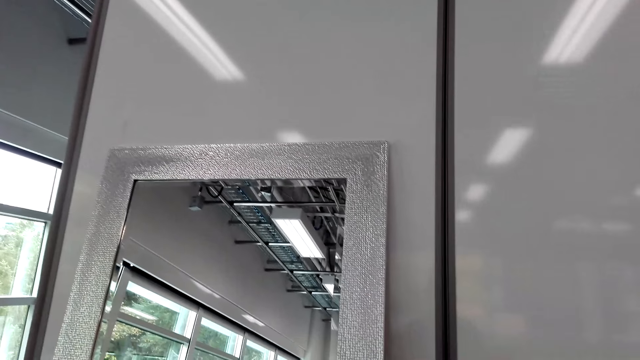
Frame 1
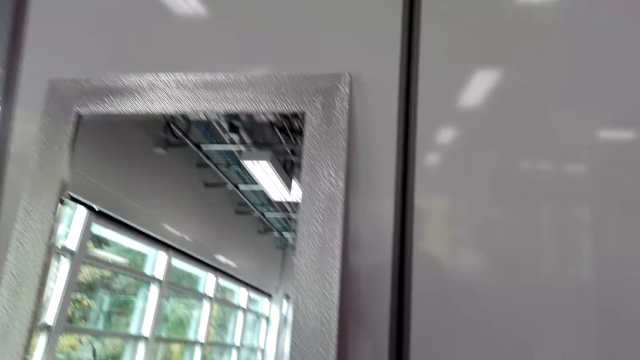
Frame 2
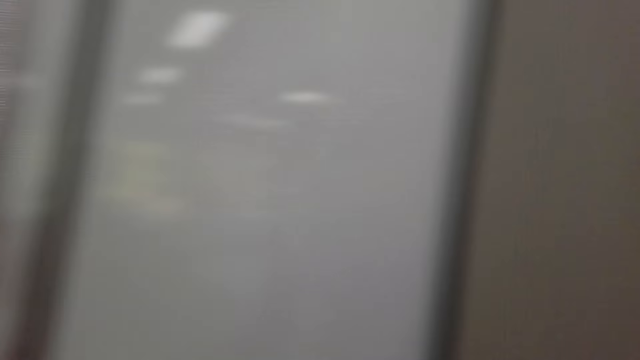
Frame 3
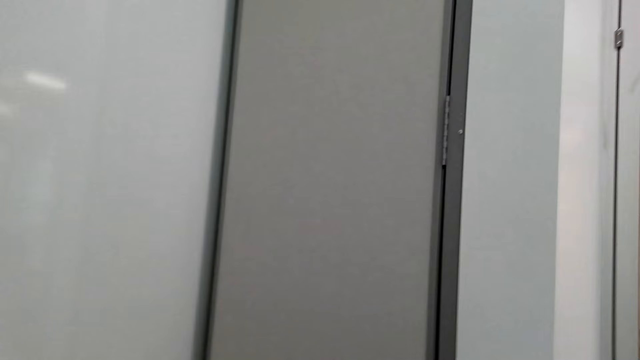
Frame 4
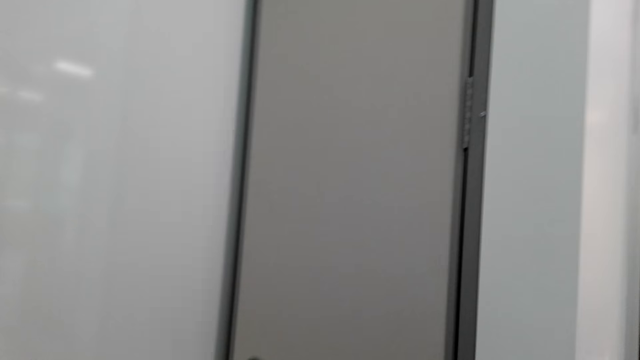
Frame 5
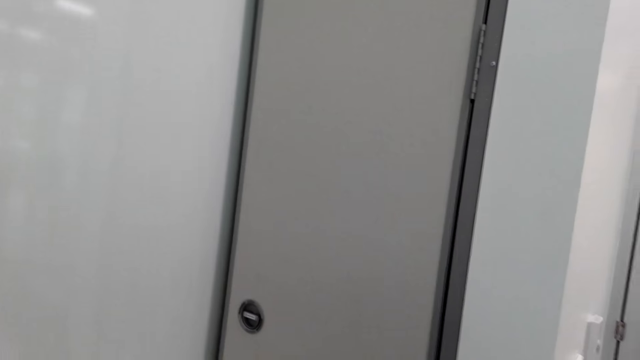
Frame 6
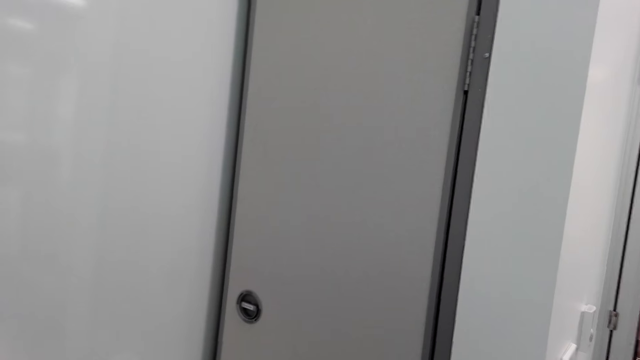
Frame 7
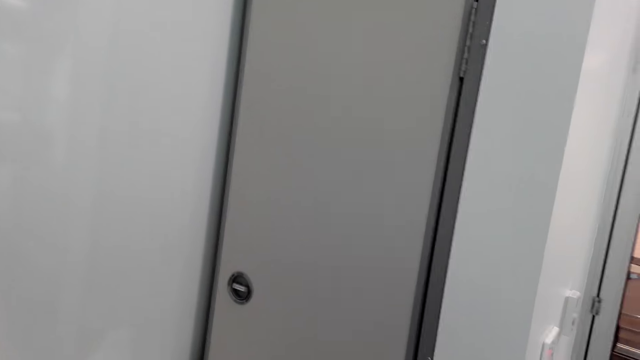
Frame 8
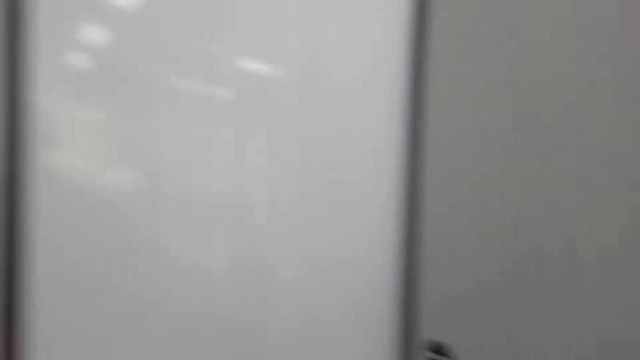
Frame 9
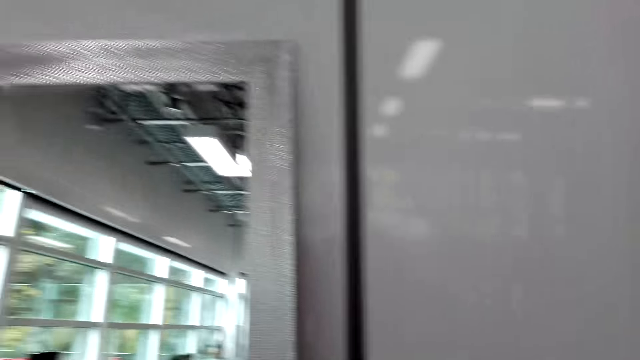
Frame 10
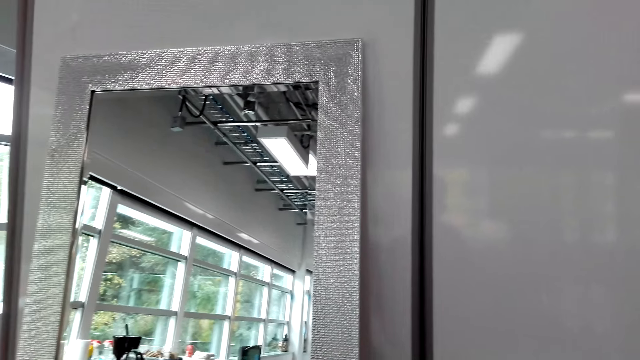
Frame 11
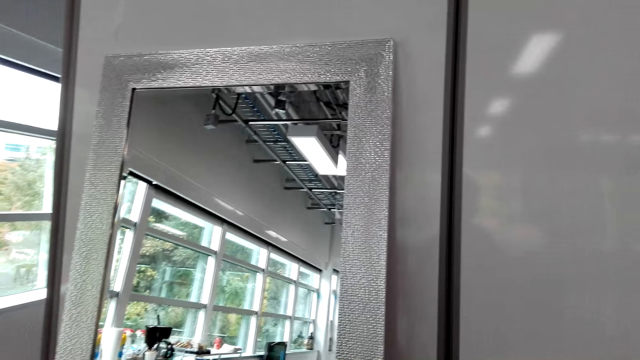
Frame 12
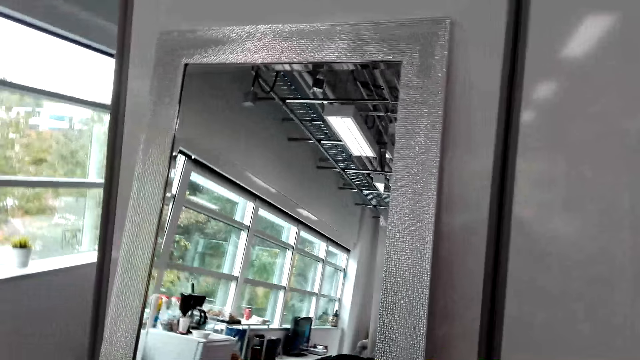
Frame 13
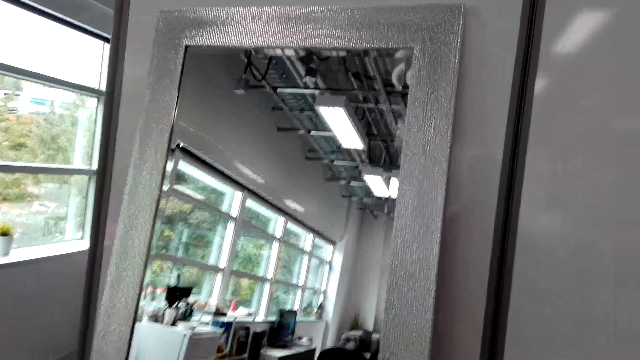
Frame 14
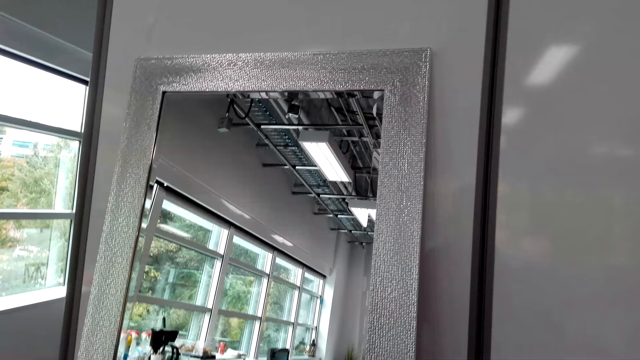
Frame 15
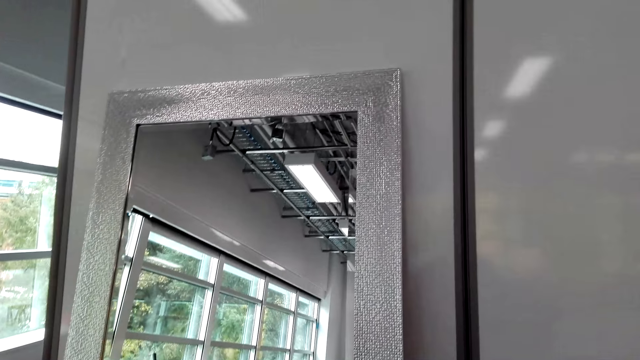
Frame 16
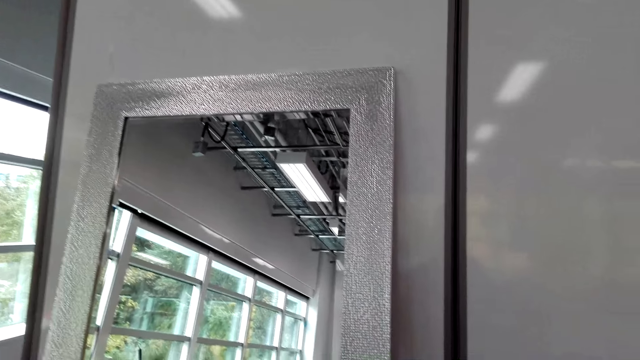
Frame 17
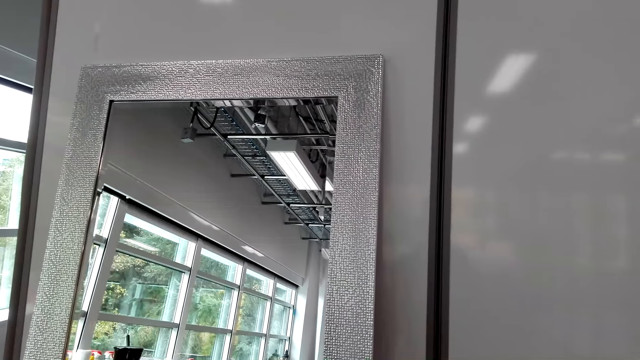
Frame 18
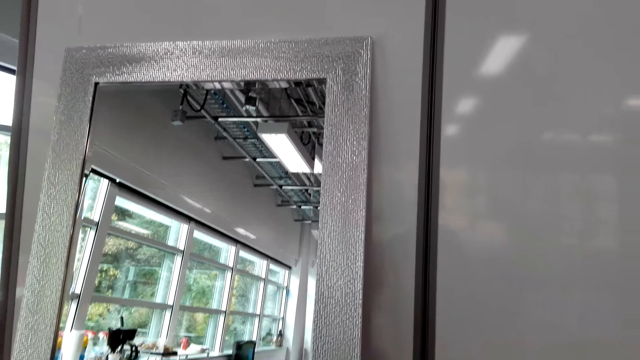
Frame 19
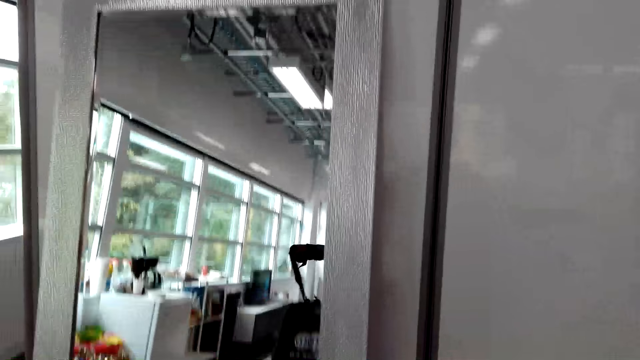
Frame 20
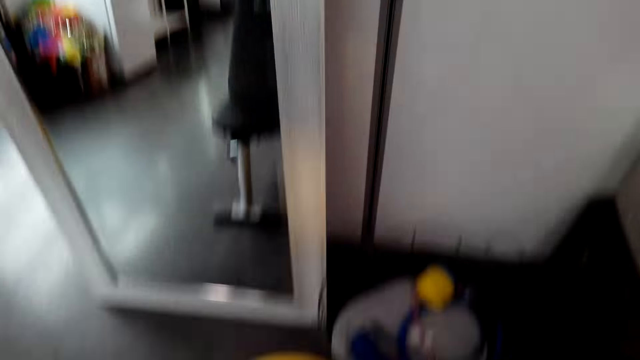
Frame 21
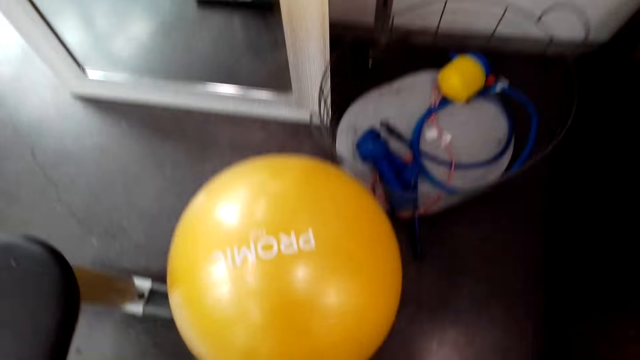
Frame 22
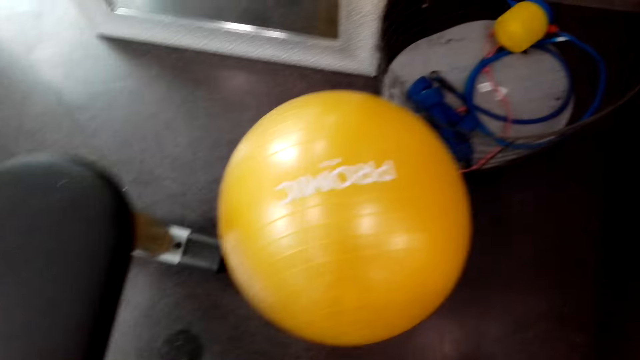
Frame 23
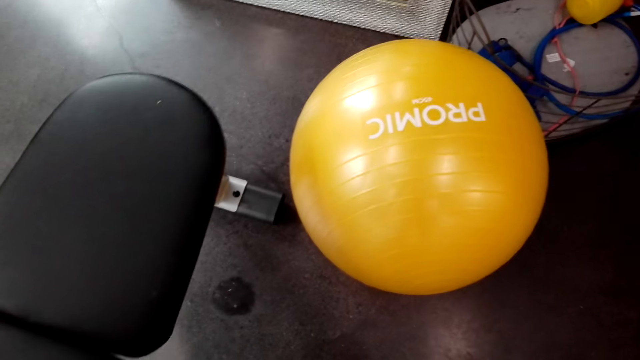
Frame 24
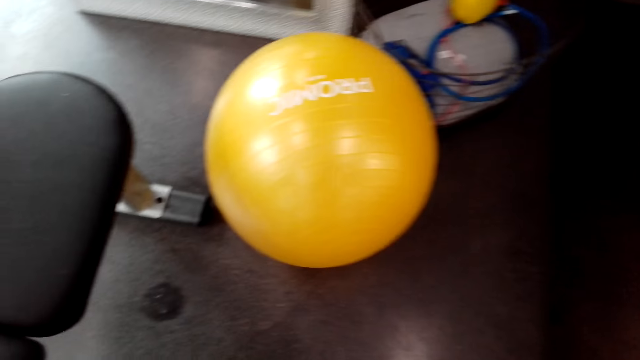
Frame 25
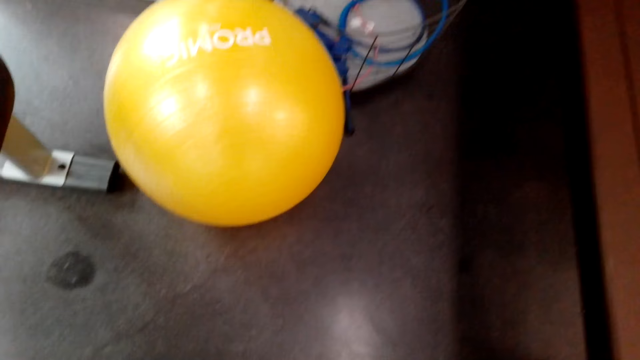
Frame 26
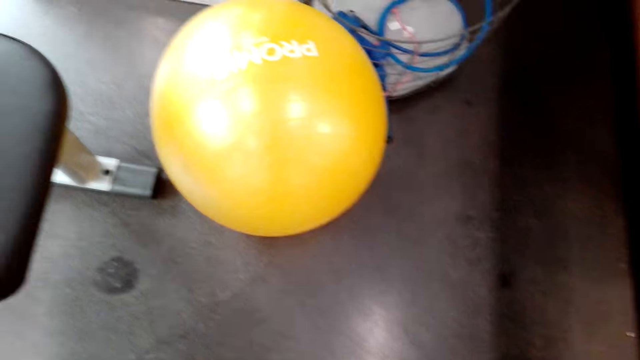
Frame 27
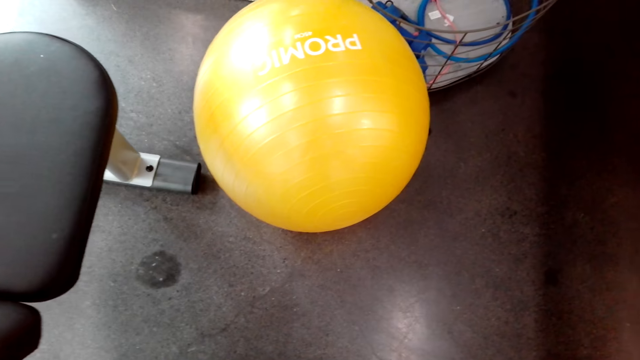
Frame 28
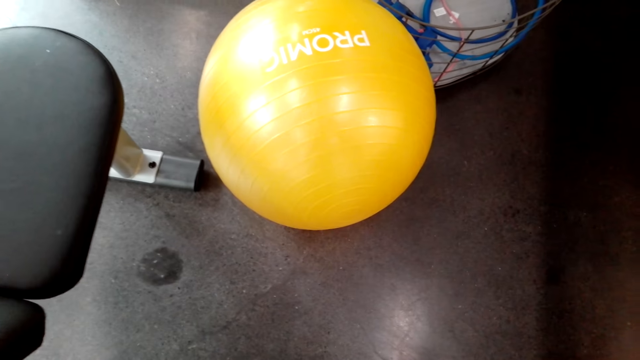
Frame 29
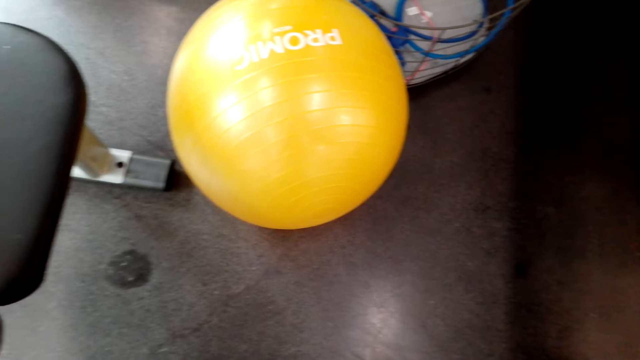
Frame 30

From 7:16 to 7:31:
The camera wearer stares at the wall. They stare at the mirror. They pull something. They stare at the floor.

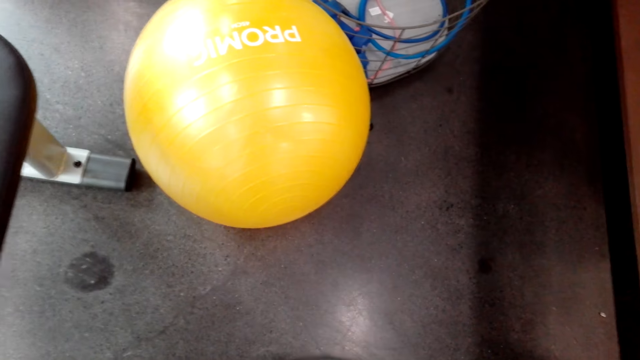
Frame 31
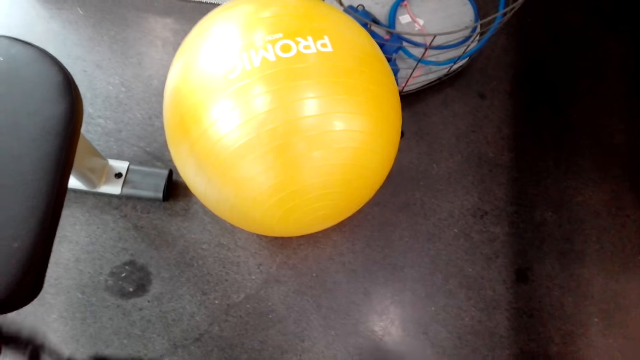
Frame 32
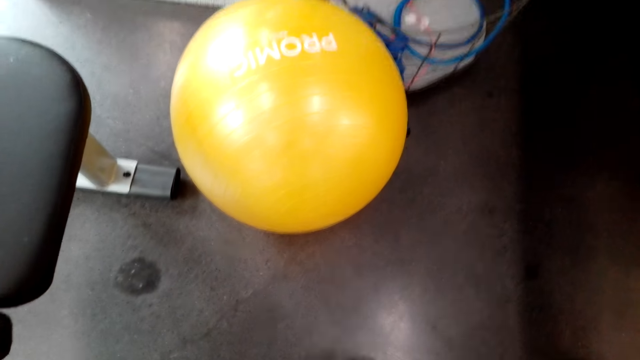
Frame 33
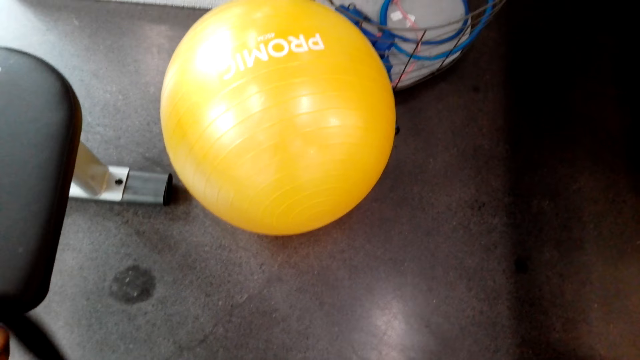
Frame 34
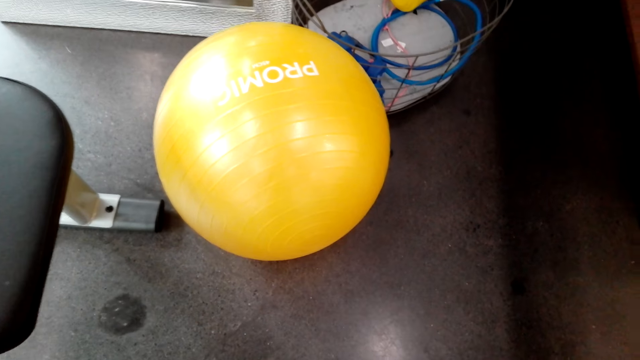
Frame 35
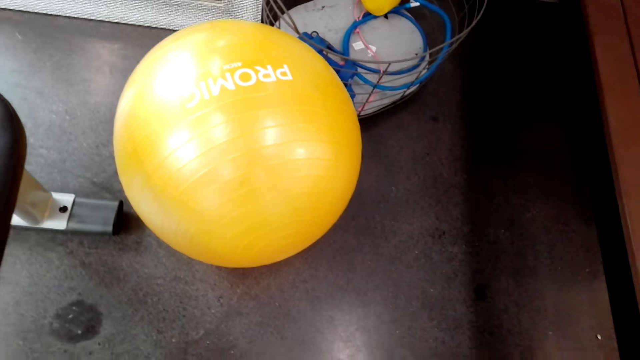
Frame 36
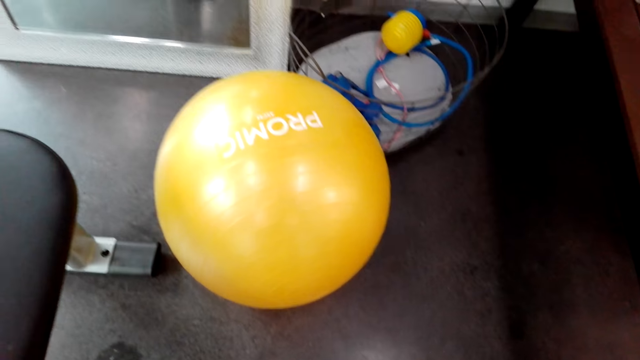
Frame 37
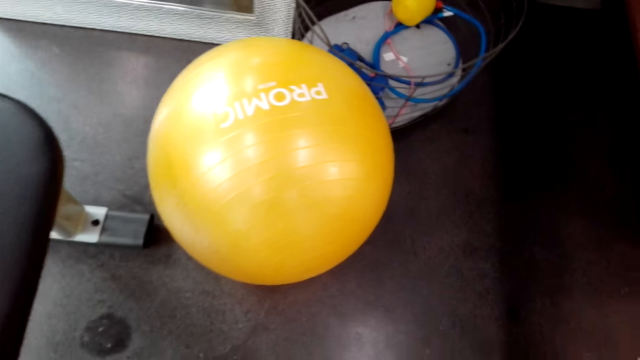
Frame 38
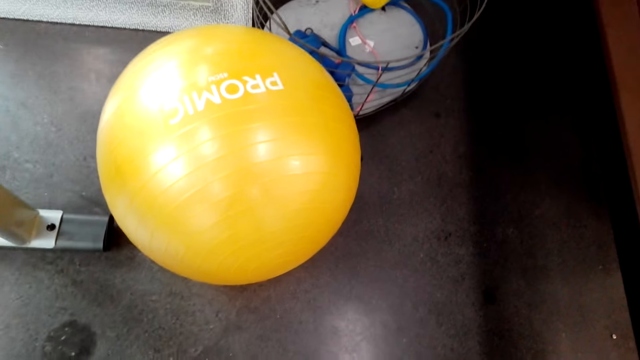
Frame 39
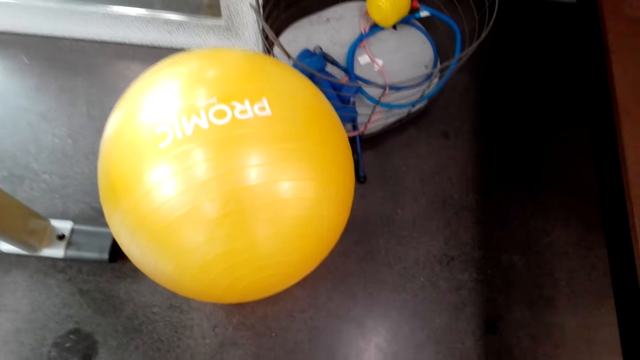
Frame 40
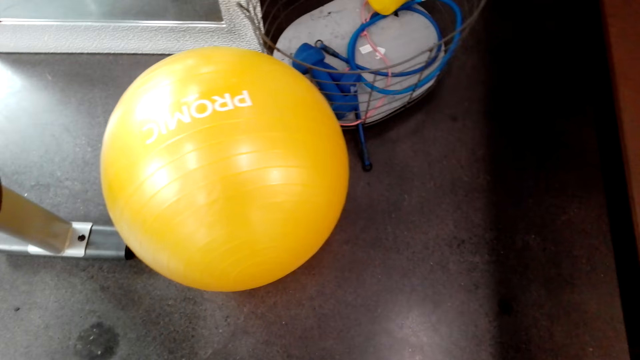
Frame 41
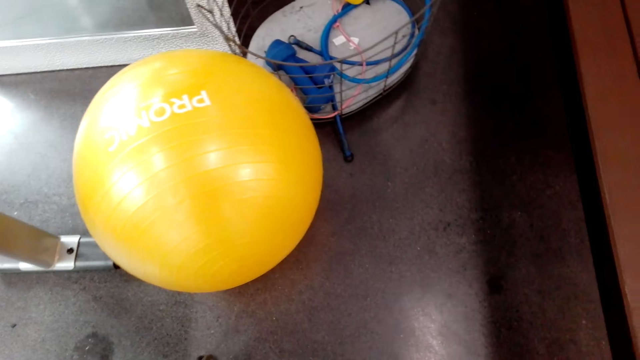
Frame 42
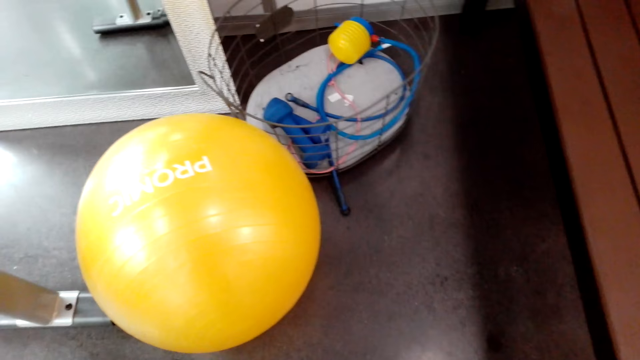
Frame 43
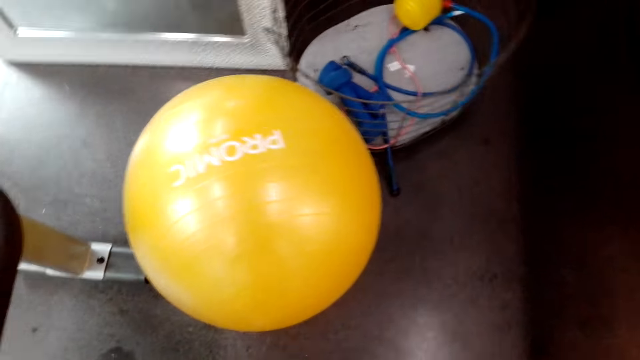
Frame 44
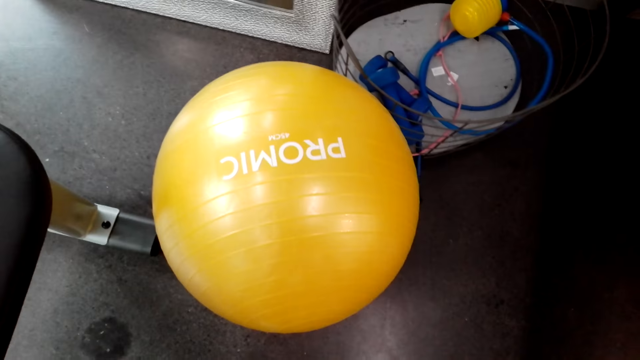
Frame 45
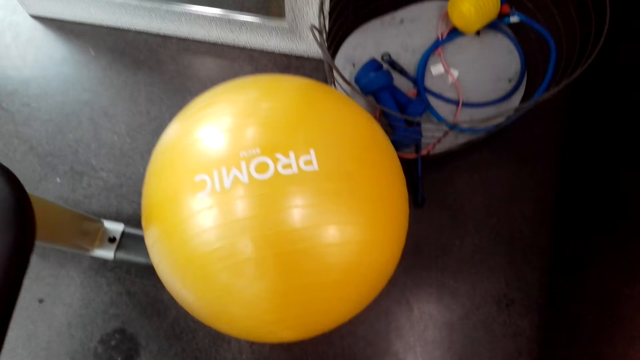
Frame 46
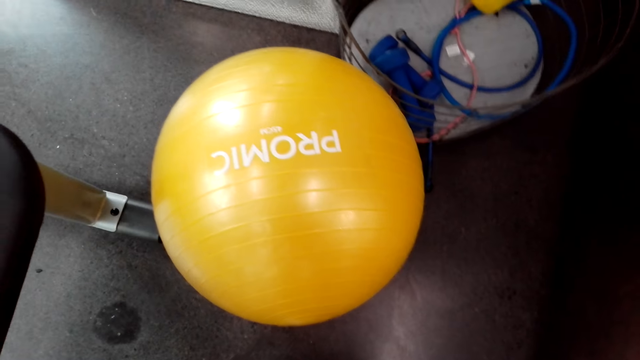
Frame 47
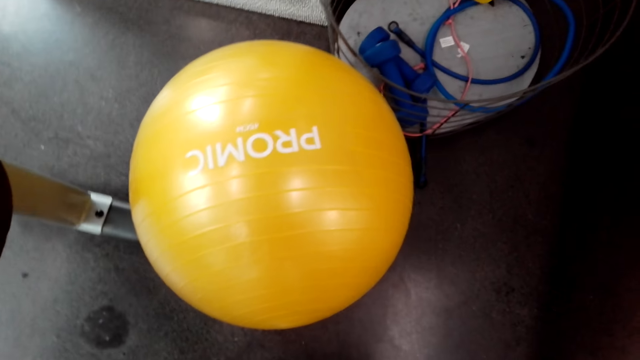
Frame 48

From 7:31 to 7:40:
The camera wearer touches something. They stare at the floor.
